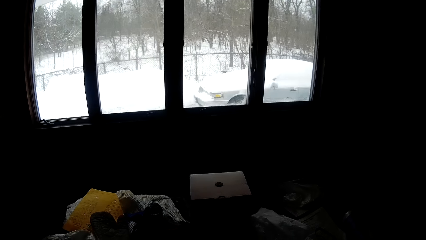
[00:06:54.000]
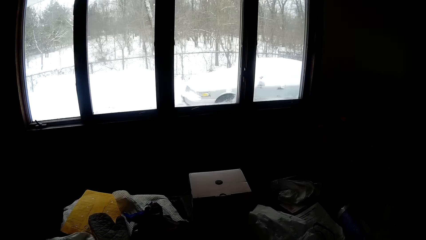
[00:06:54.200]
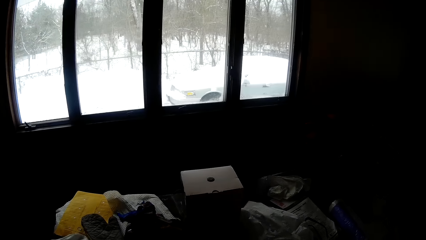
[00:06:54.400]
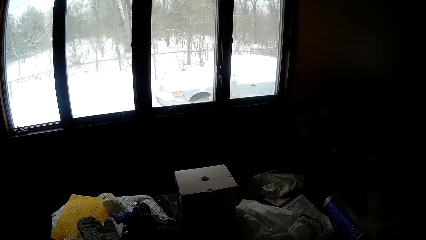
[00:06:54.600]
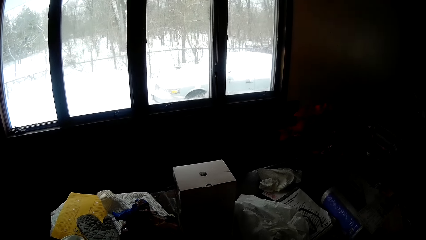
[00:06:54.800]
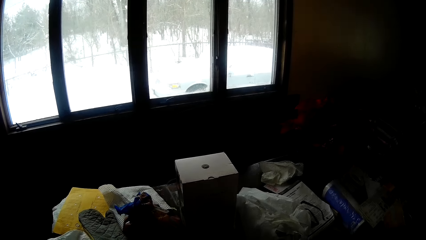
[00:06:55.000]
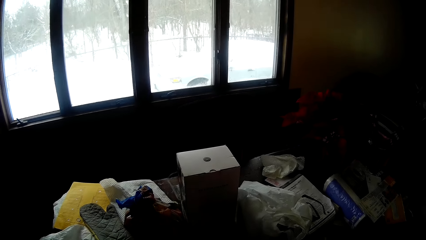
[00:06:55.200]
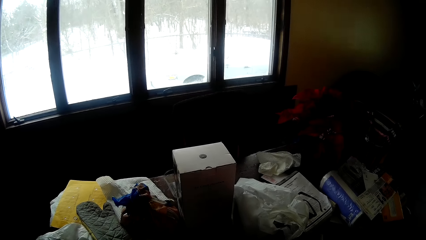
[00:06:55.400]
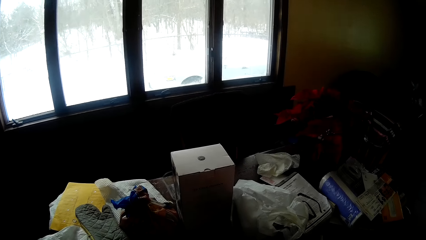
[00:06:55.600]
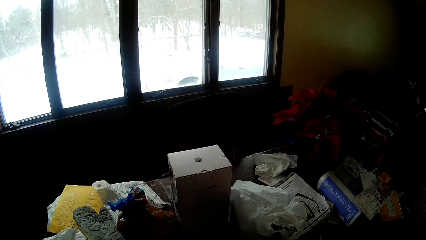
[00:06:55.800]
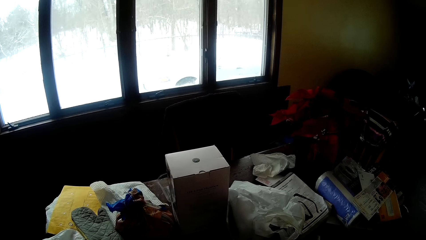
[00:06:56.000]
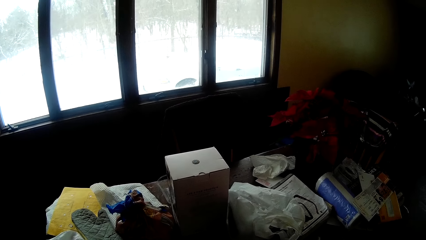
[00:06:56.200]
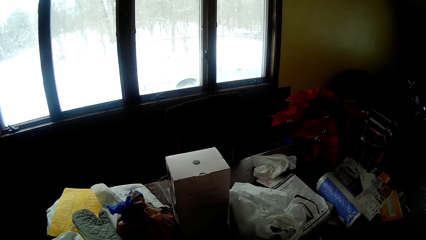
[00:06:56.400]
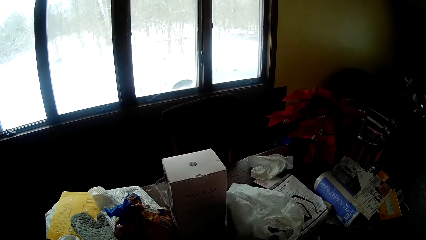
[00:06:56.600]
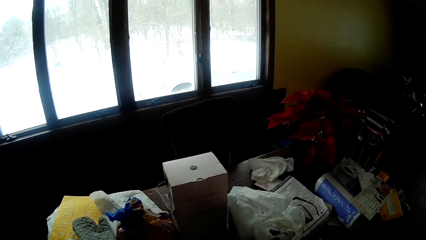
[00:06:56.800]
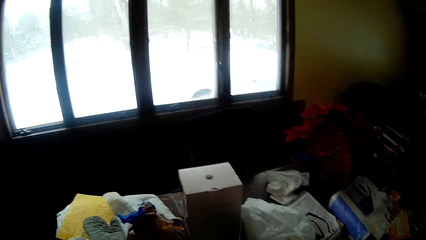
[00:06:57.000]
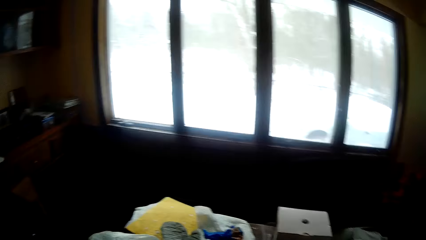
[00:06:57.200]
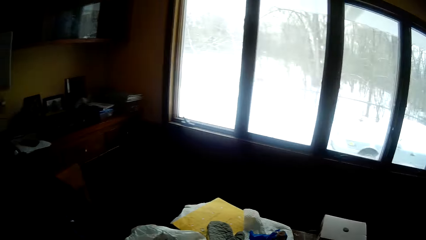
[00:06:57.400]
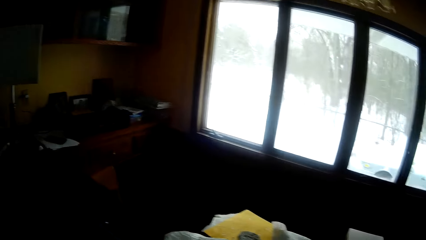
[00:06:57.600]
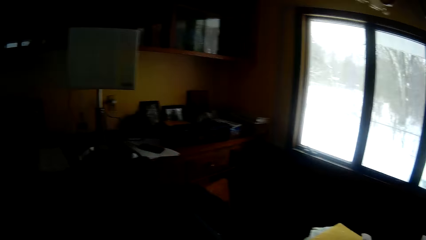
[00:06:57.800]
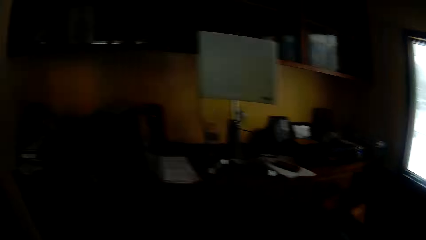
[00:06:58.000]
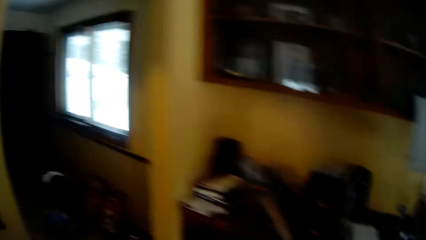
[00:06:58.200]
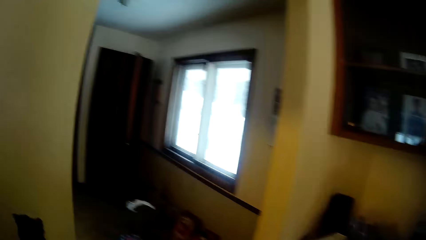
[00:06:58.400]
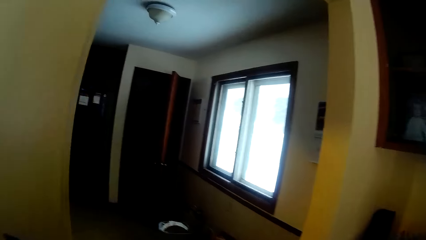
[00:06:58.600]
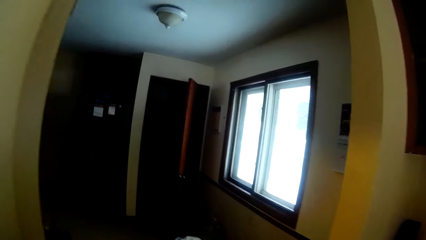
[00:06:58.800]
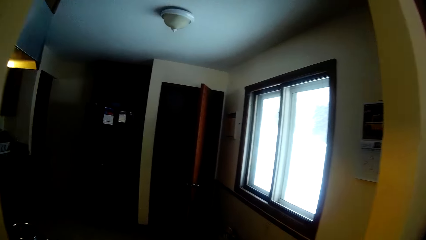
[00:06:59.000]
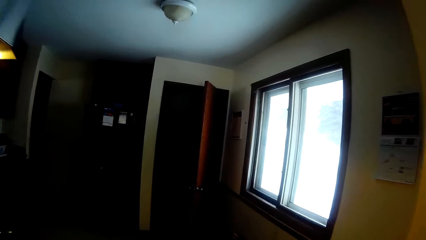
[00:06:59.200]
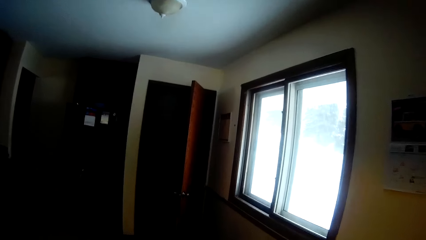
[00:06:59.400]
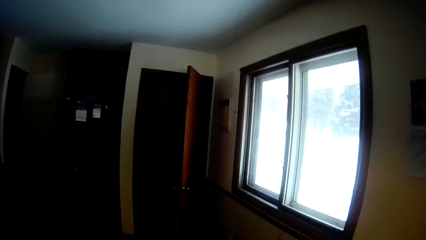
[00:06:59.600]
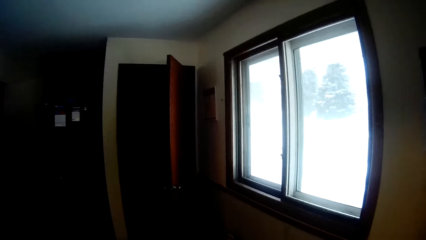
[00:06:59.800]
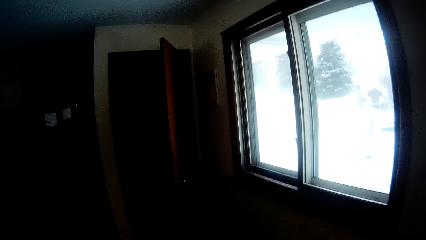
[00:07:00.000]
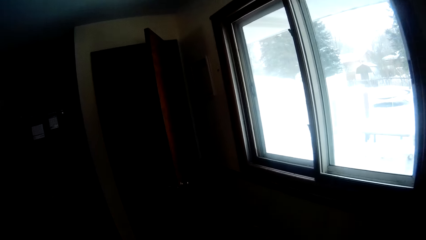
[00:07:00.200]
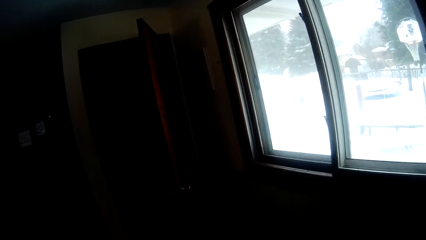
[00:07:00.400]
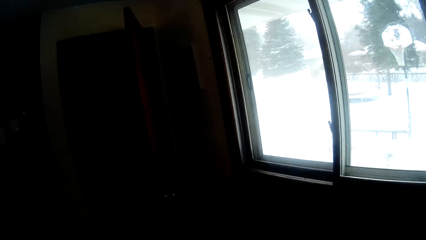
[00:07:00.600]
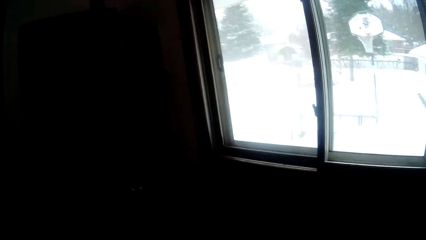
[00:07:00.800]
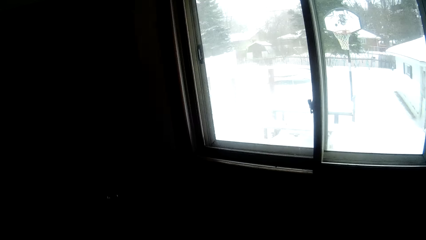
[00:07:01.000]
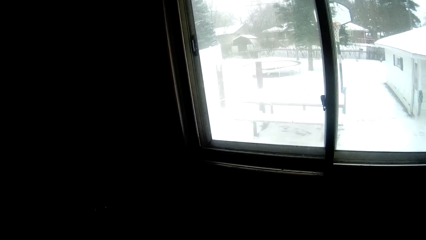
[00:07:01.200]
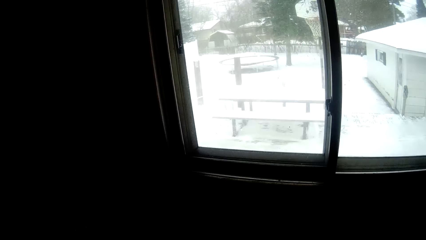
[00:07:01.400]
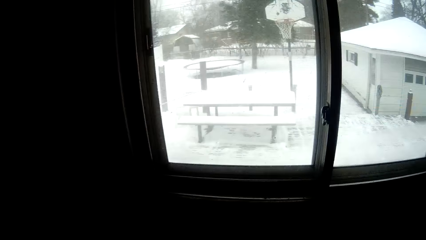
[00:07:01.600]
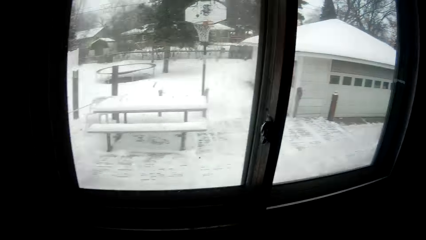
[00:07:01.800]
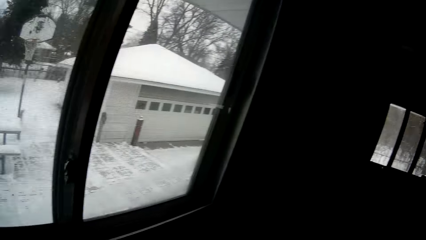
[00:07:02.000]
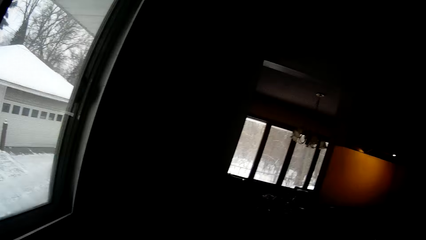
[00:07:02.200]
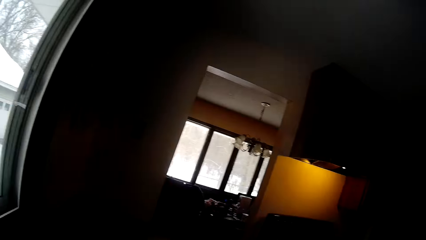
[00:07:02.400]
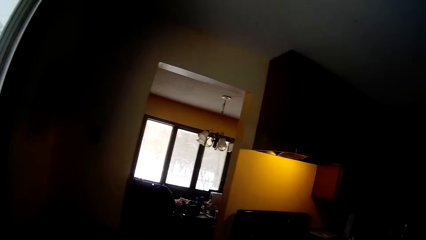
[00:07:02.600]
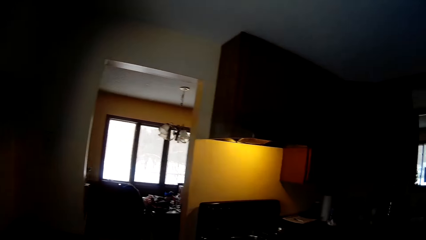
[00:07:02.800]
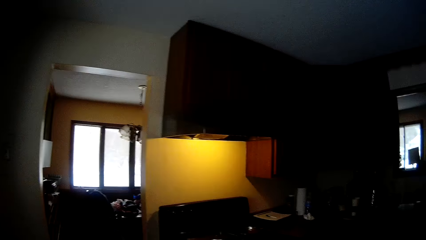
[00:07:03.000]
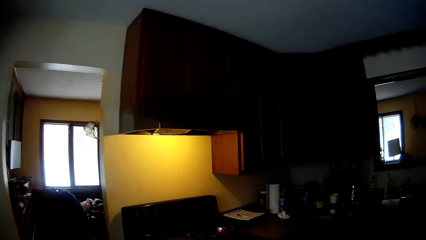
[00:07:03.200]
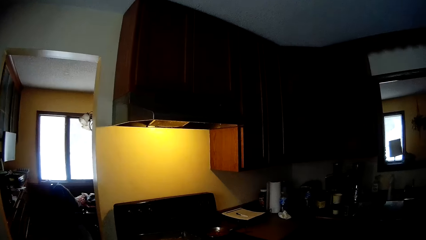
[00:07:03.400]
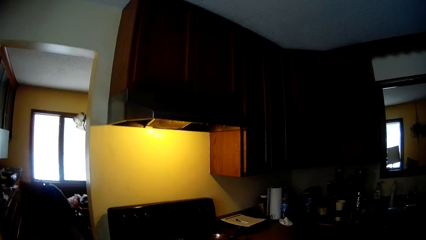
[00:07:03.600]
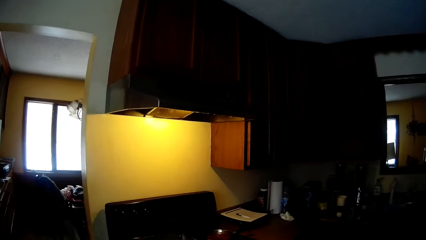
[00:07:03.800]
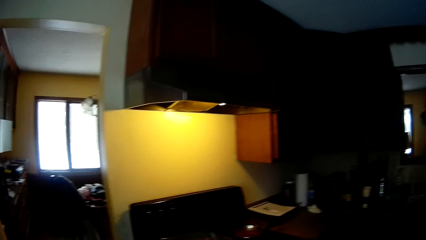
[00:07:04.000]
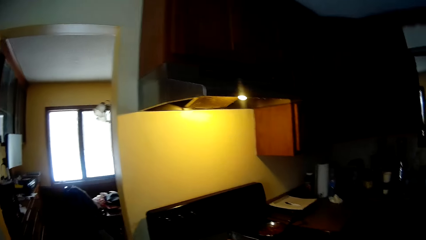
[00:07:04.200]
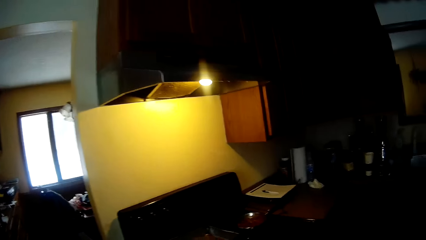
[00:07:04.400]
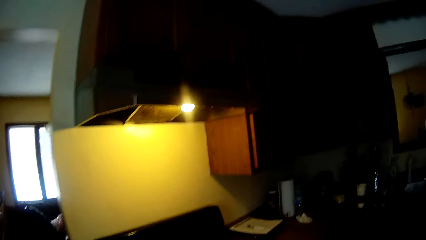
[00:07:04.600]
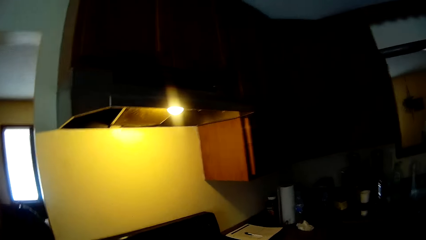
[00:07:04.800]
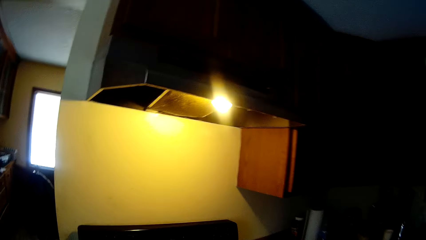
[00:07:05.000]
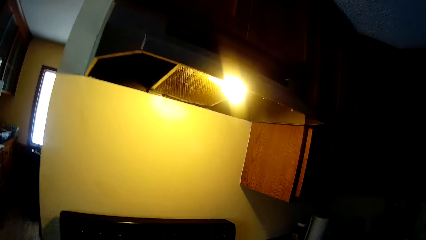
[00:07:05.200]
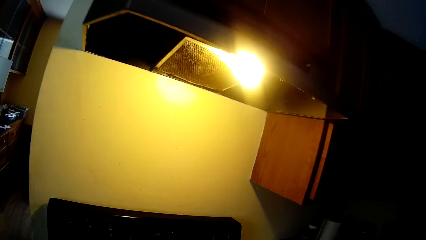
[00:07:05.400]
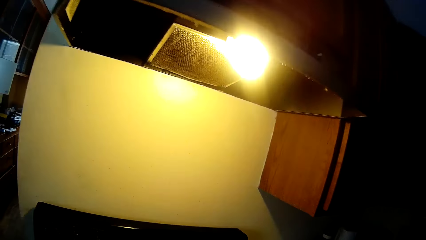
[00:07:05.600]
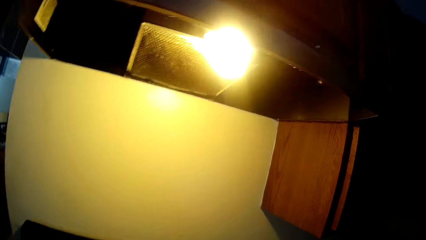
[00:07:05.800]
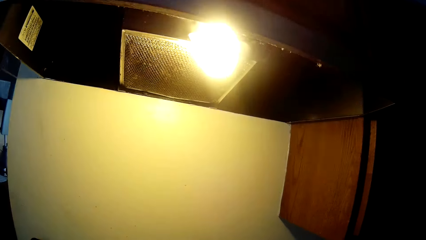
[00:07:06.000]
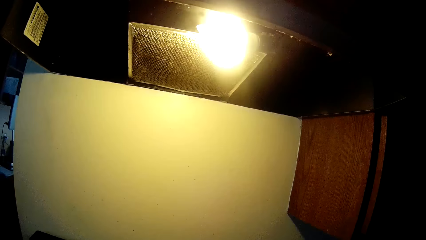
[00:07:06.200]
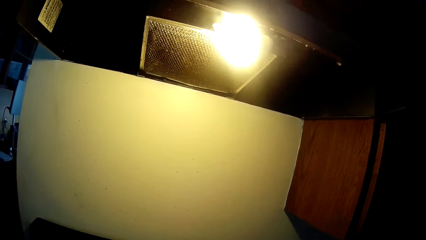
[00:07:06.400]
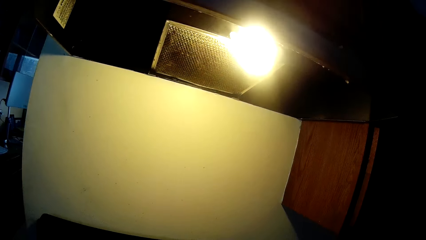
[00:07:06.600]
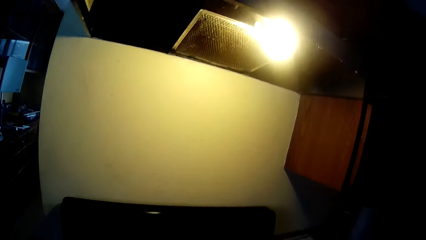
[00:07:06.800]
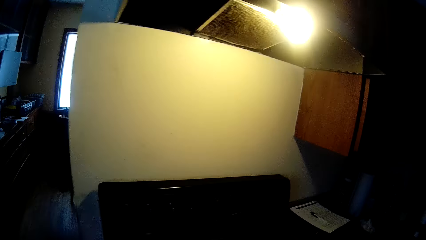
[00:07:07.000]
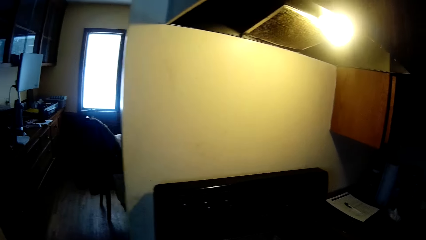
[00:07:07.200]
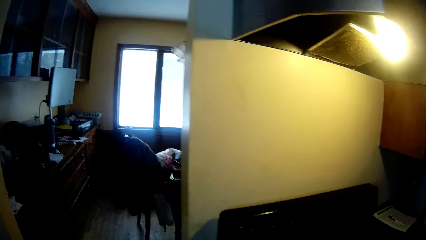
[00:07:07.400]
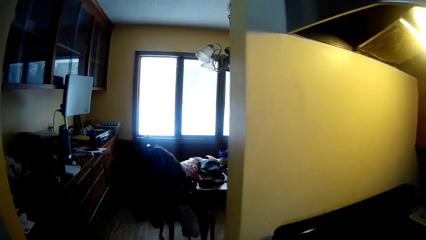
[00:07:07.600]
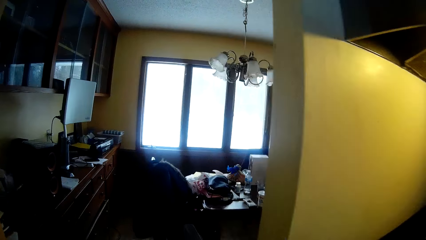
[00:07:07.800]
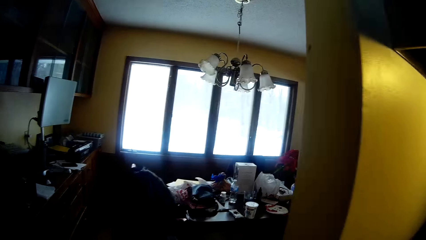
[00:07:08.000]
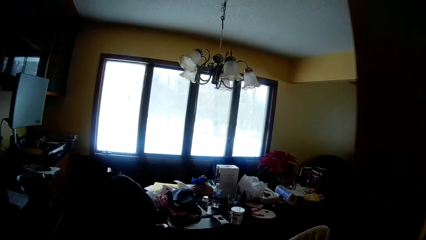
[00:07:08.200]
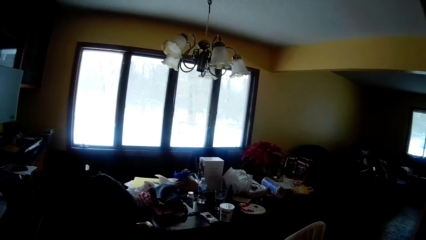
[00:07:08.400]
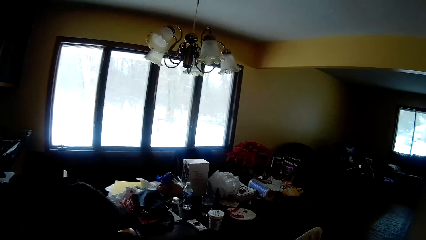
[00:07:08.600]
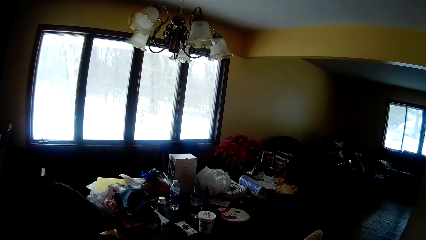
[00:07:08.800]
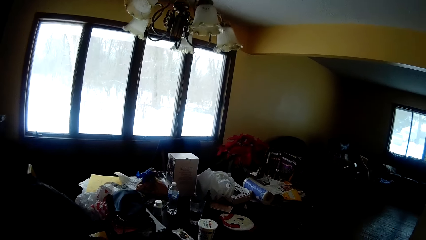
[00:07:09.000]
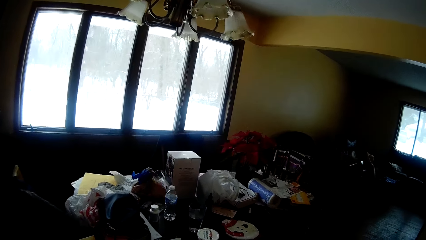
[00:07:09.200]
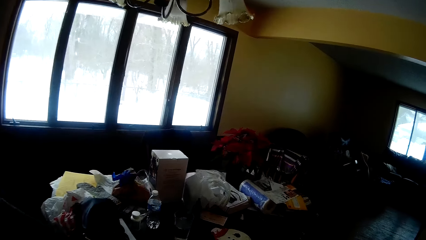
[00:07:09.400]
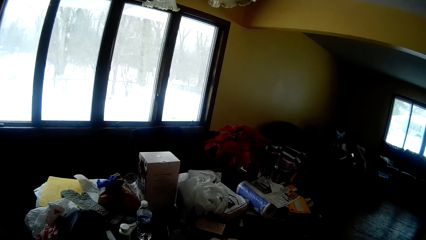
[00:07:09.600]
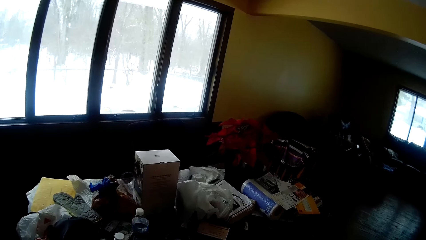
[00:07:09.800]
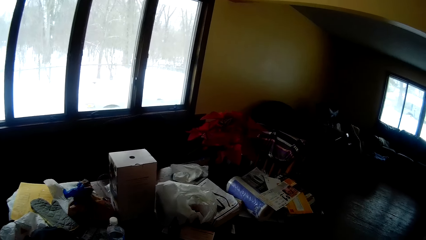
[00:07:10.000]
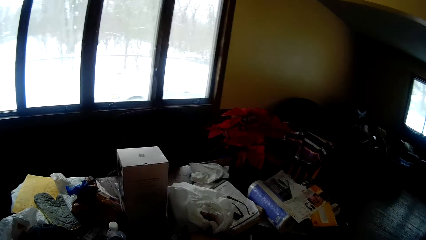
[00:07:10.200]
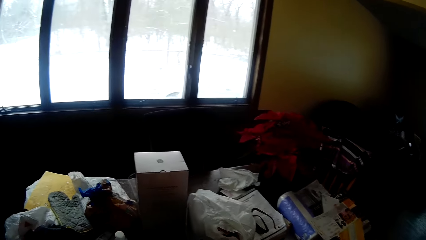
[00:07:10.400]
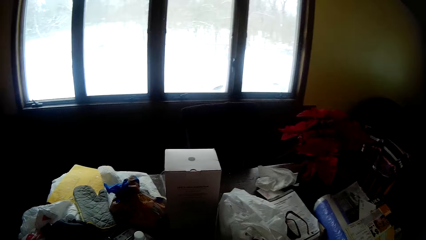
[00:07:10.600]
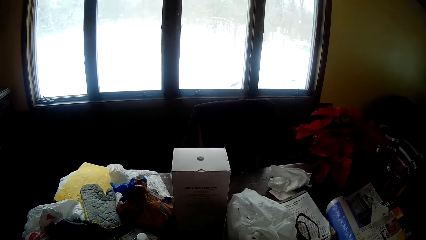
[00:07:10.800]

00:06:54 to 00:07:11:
The camera wearer walks into the room. They look in the room and turn around. They move to the kitchen from the living room. They walk into the kitchen. They move towards the living room from the kitchen.
